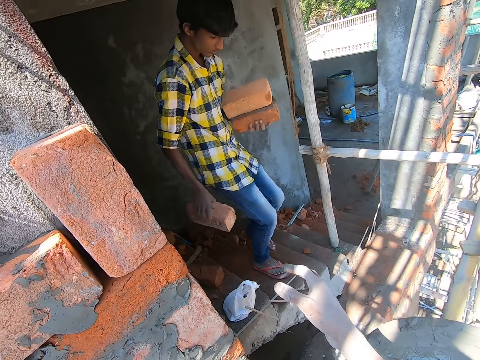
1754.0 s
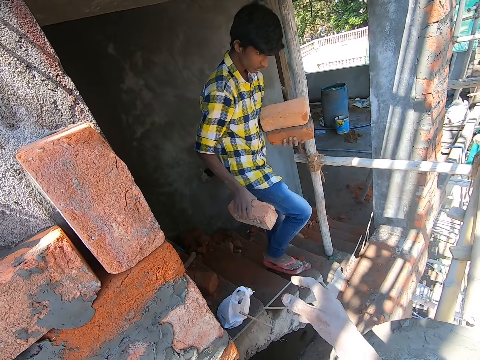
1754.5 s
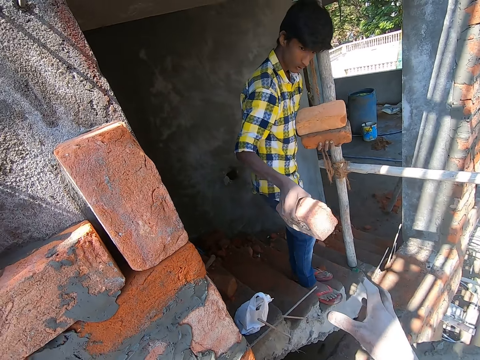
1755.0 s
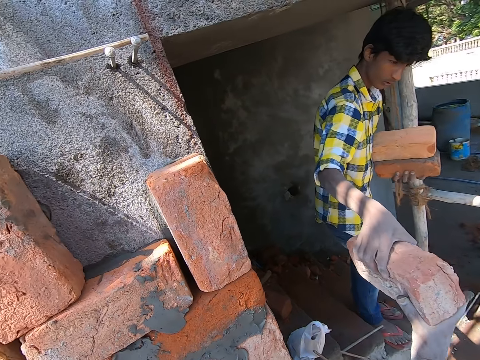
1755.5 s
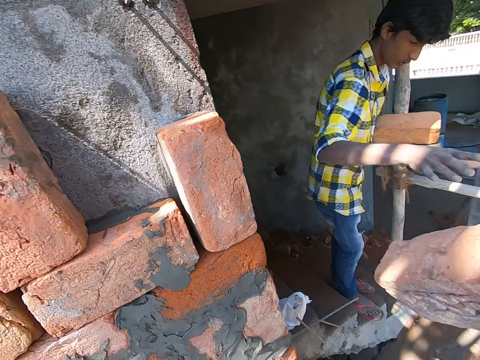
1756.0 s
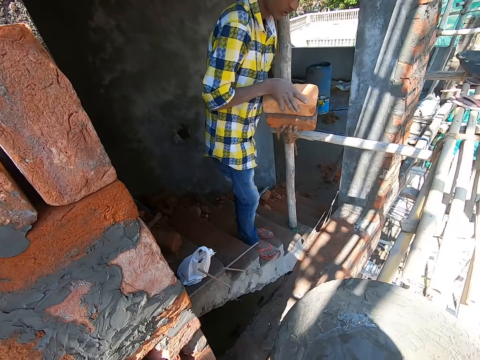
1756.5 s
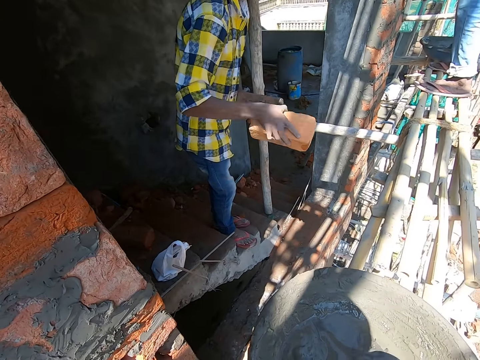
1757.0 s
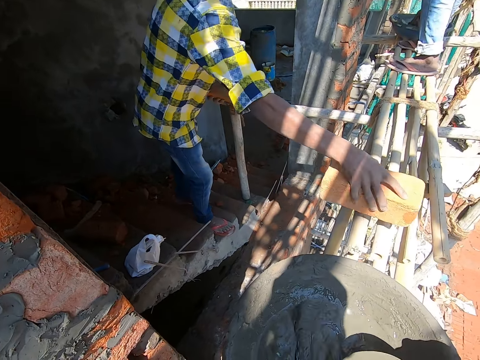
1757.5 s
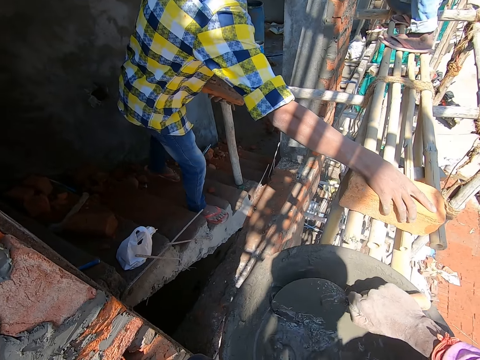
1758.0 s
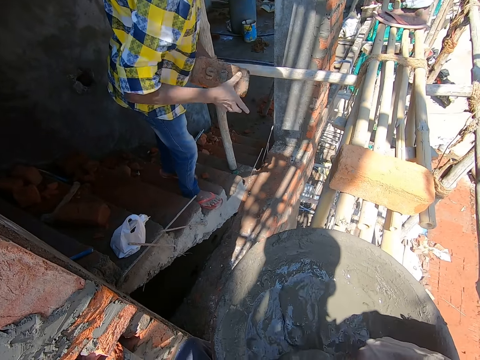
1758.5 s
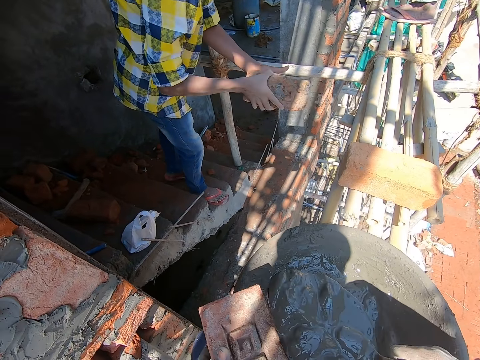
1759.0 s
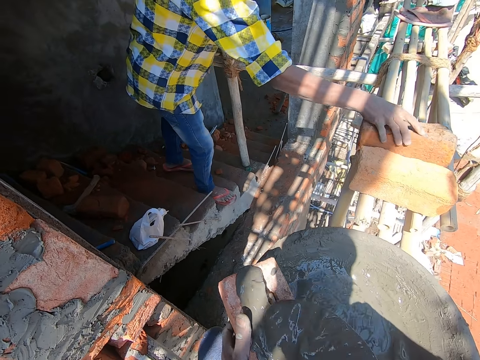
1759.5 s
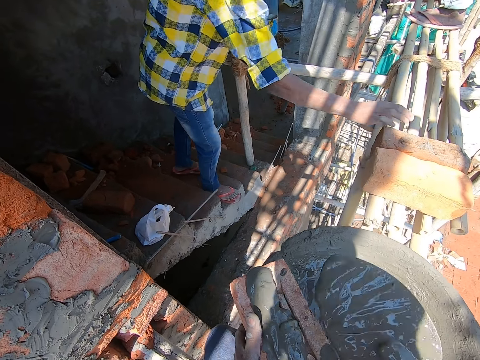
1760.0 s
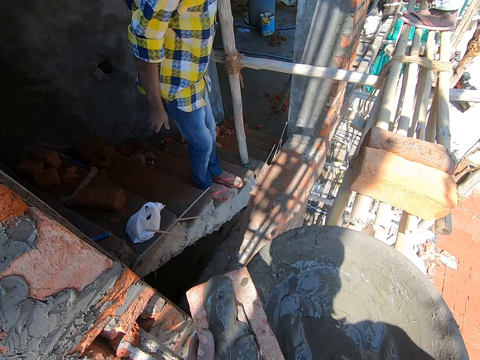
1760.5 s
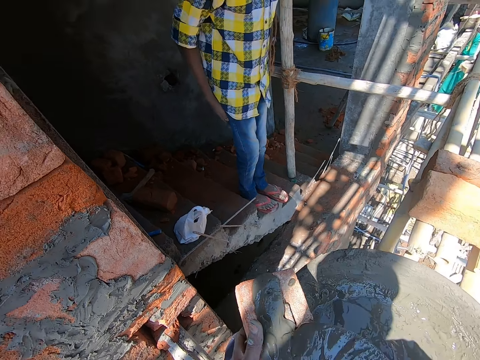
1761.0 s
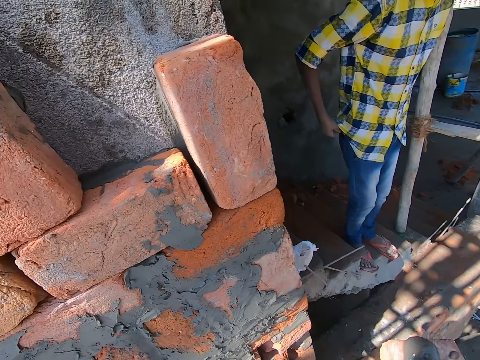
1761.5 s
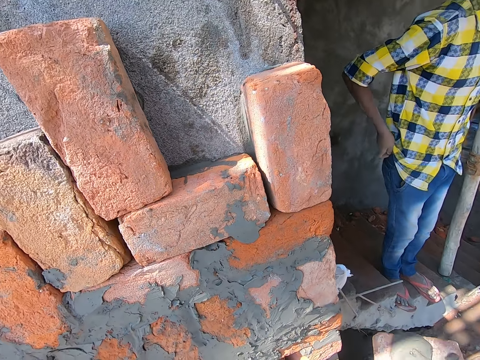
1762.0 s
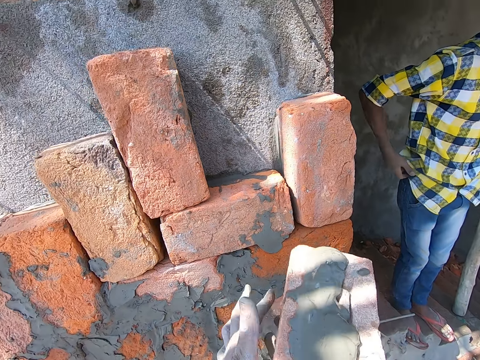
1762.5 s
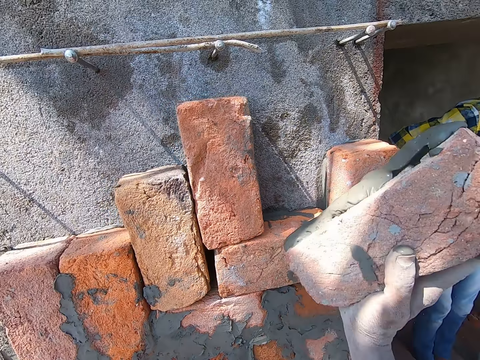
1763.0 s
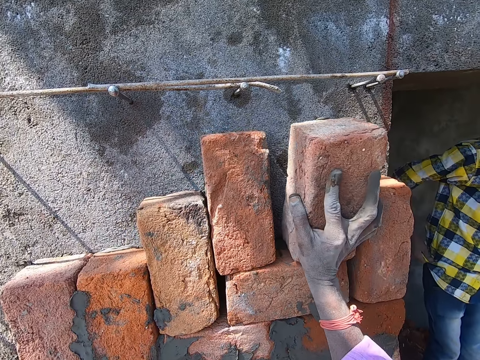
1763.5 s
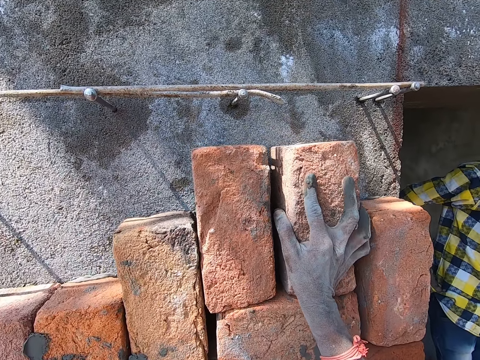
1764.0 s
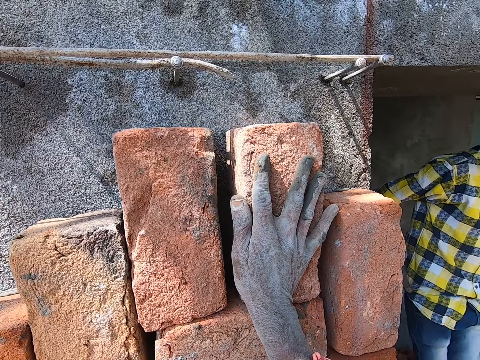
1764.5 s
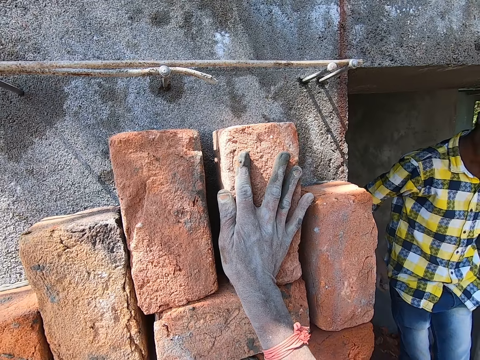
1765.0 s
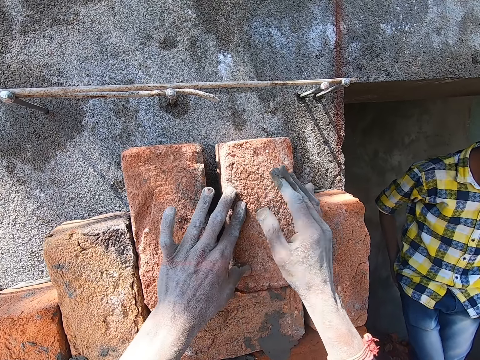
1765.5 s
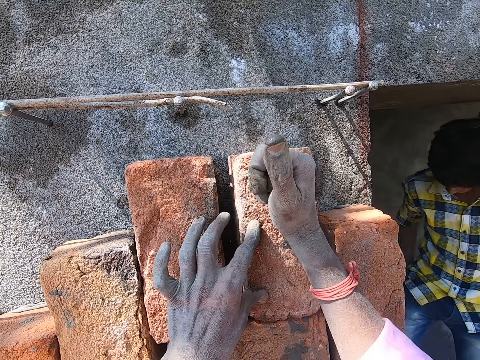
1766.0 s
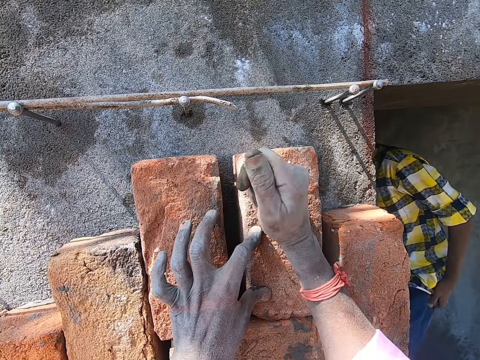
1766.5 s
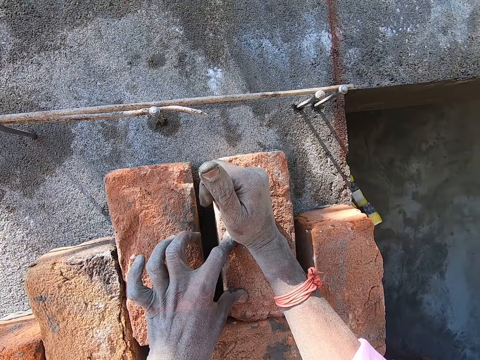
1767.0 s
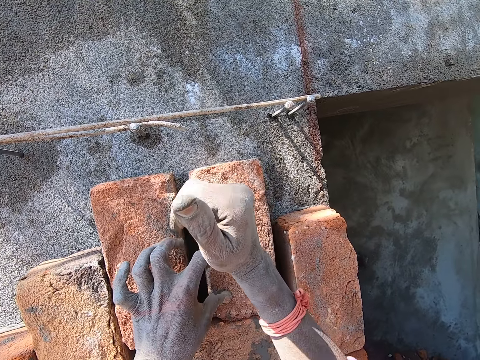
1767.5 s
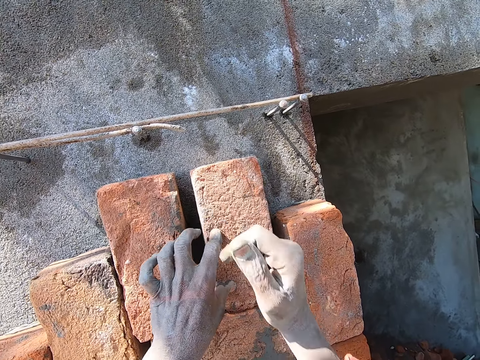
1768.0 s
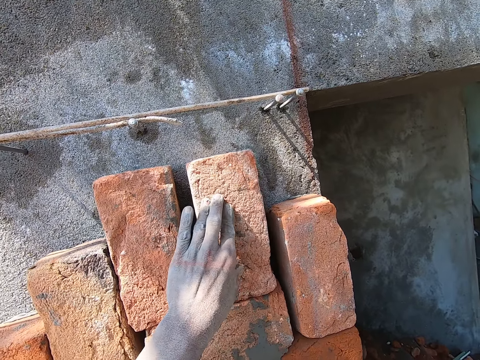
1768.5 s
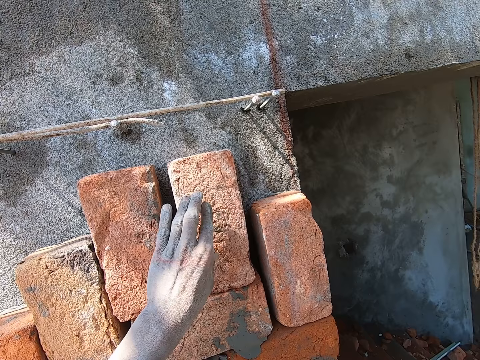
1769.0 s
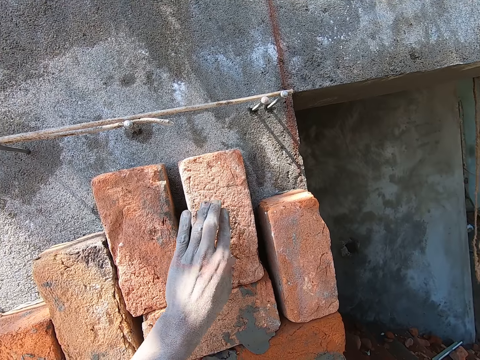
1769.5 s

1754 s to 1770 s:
The camera wearer stretches the hand. He collects a brick from a man with his right hand. He switches the brick in his right hand to his left hand. He mixes cement with a trowel. He packs some mortar from the head pan on the scaffold with the hand trowel in his right hand. The man drops a brick in his right hand on the scaffold. The man switches a brick in his left hand to his right hand. The camera wearer pours the mortar on the hand trowel in his right hand on the brick in his left hand. The man drops the brick in his right hand on the scaffold. The camera wearer packs some mortar from the head pan on the scaffold with the hand trowel in his right hand. He pours the mortar on the hand trowel in his right hand on the brick in his left hand. He places the brick in his right hand on the wall. He holds the brick on the wall with his left hand. He hits the brick on the wall with his right hand.

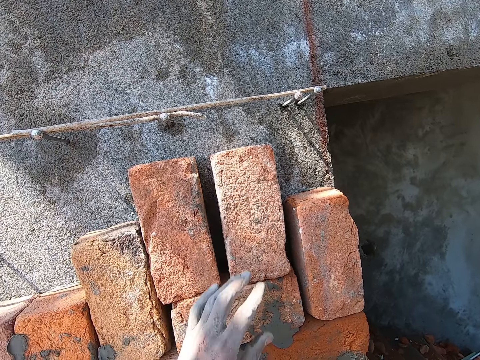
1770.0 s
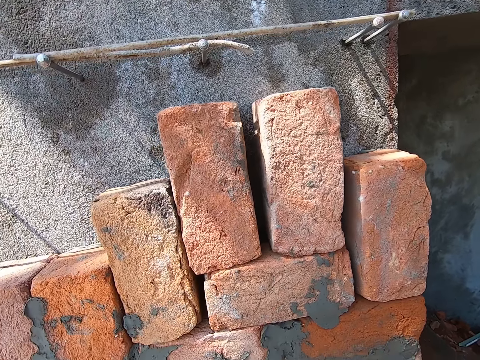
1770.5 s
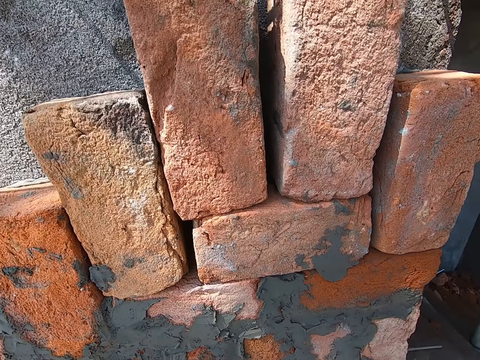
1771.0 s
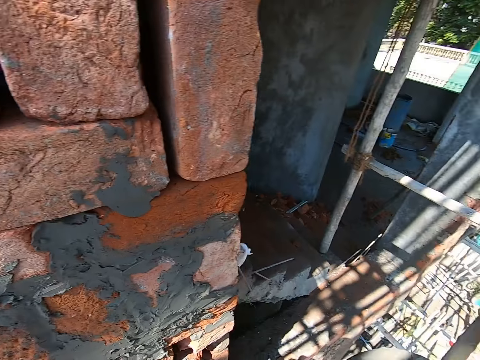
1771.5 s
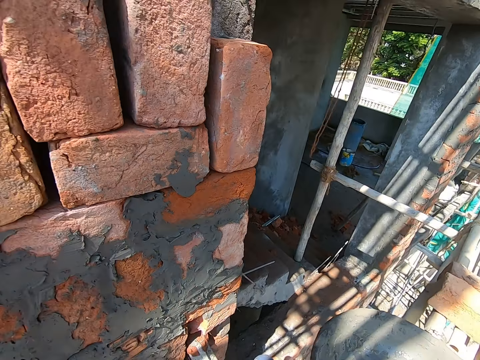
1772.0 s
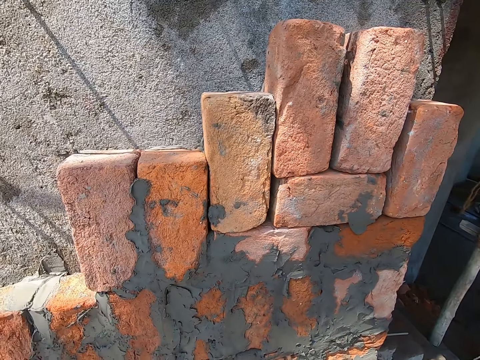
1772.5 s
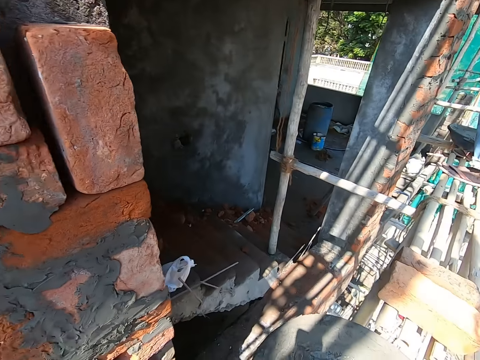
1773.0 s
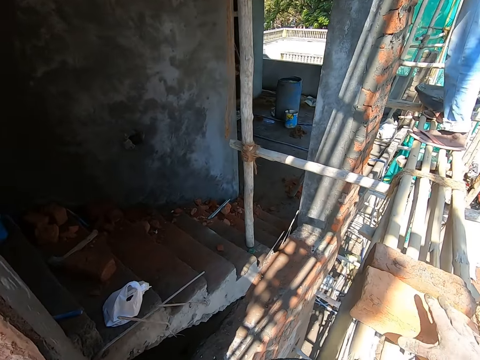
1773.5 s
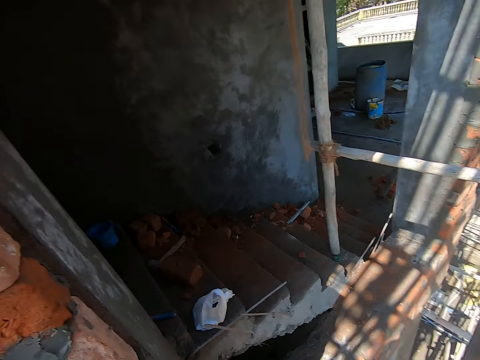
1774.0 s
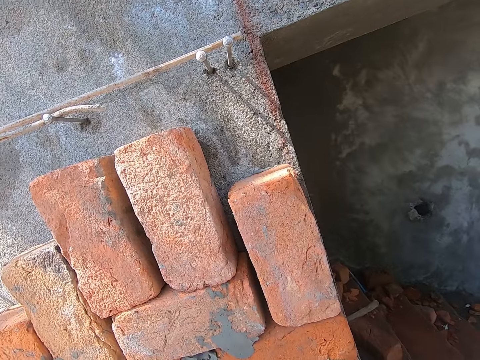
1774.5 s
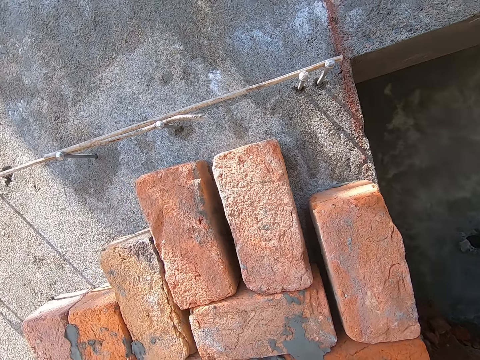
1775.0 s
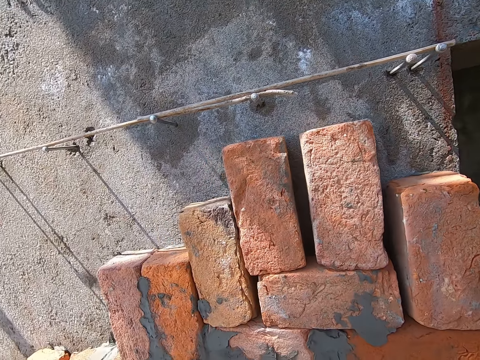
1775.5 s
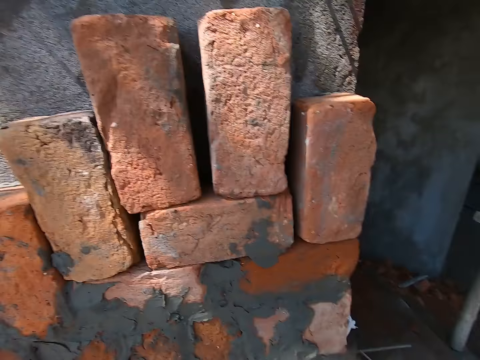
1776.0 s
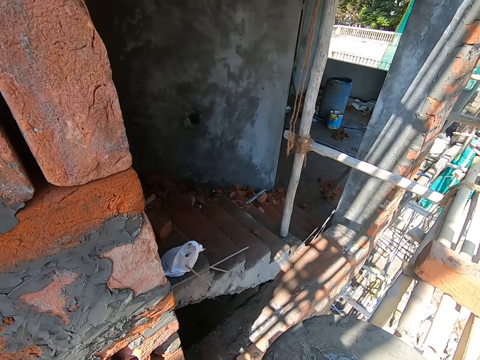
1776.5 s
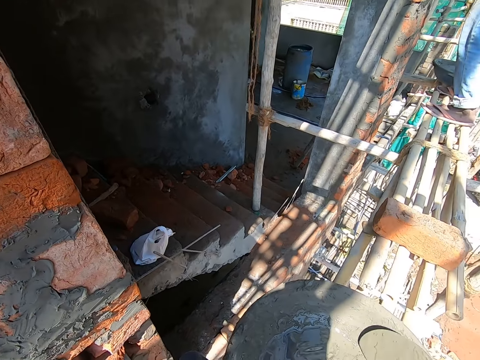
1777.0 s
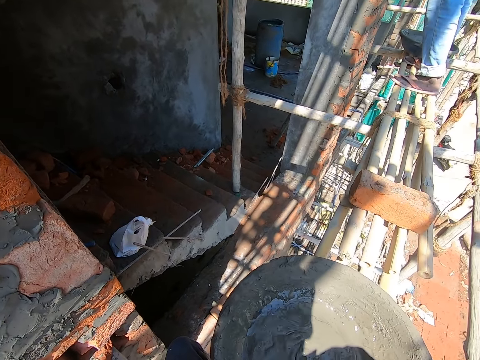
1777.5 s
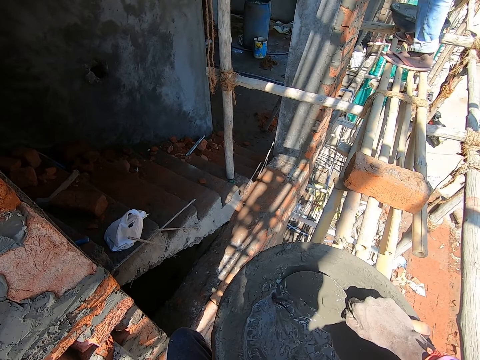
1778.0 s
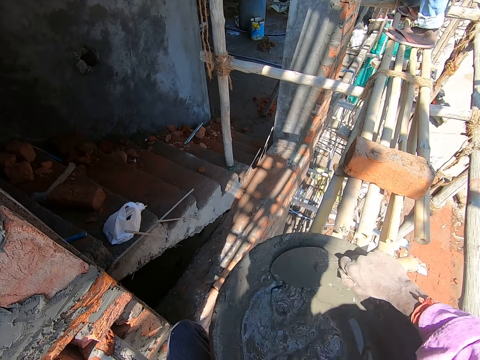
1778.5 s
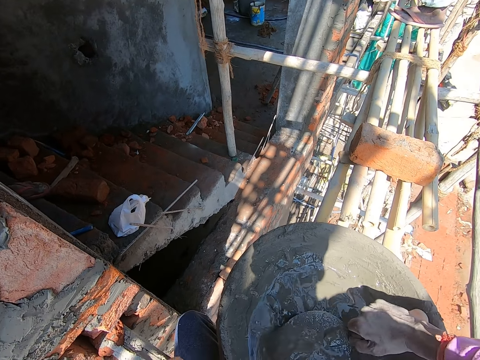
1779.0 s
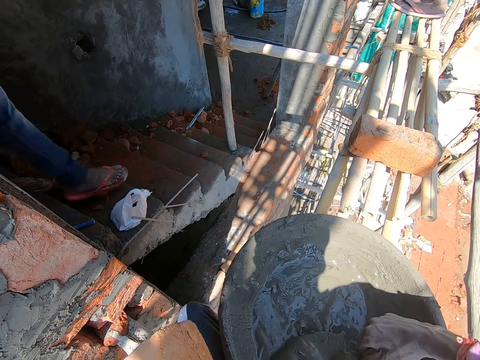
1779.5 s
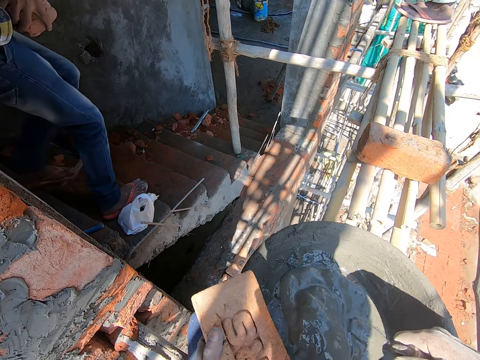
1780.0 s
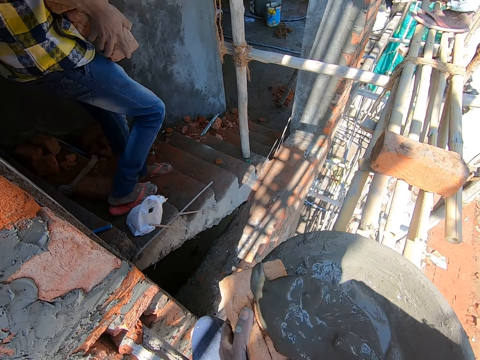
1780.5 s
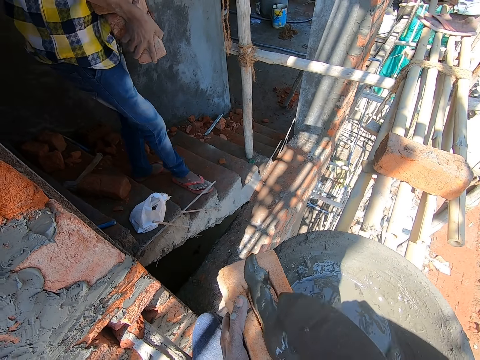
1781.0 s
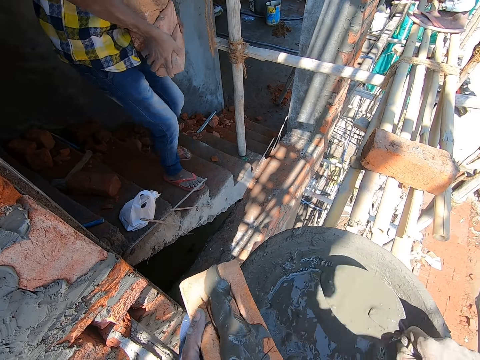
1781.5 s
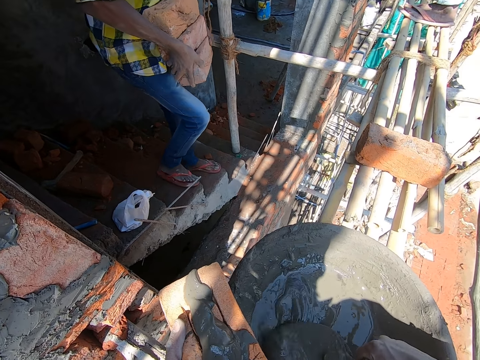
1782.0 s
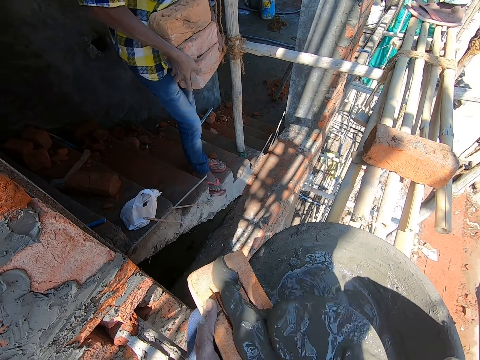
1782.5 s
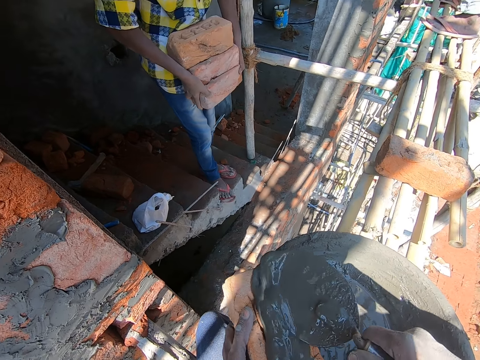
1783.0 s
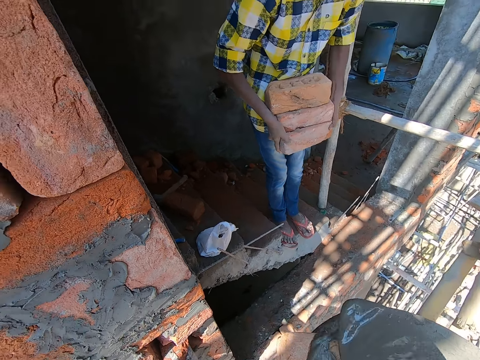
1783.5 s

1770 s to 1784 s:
The camera wearer picks up a brick on the scaffold with his right hand. He mixes the cement with a trowel. He packs some mortar from the head pan on the scaffold with the hand trowel in his right hand. He pours the mortar on the hand trowel in his right hand on the brick in his left hand. He packs some mortar from the head pan on the scaffold with the hand trowel in his right hand. He pours the mortar on the hand trowel in his right hand on the brick in his left hand.
